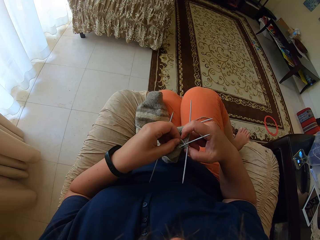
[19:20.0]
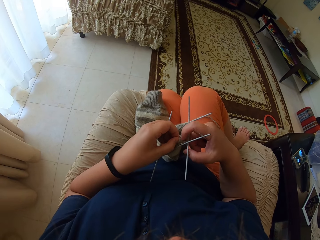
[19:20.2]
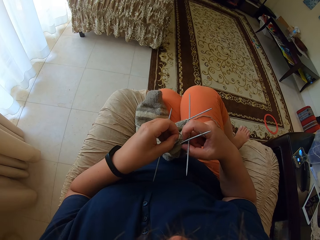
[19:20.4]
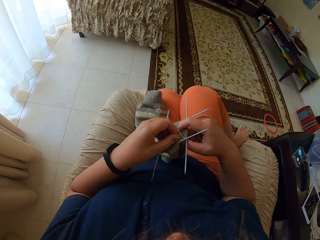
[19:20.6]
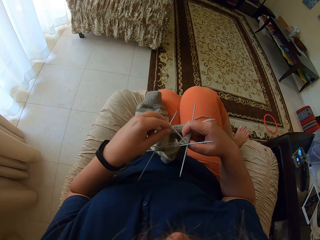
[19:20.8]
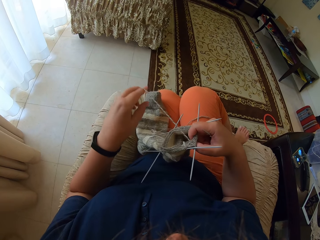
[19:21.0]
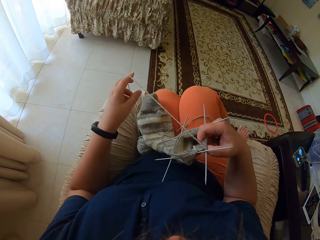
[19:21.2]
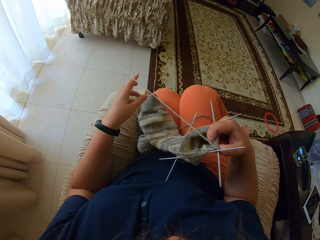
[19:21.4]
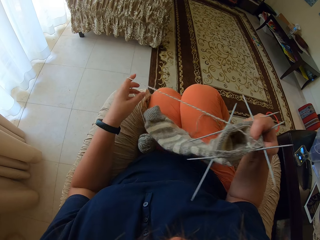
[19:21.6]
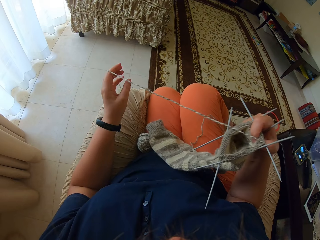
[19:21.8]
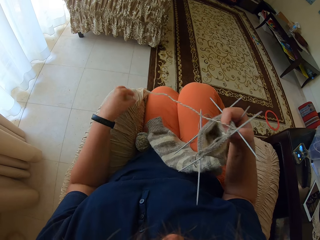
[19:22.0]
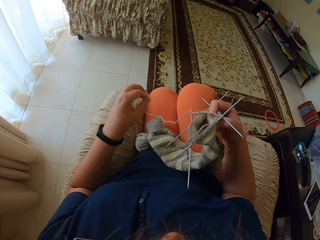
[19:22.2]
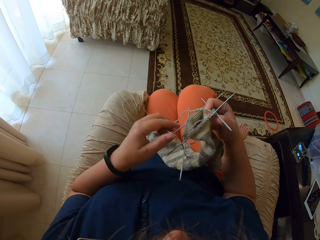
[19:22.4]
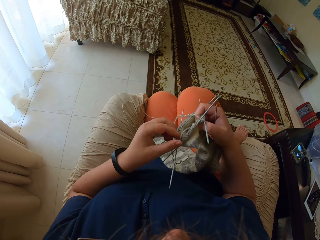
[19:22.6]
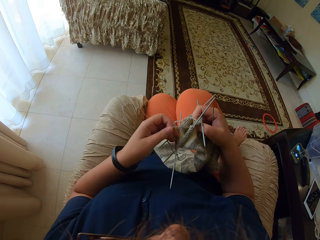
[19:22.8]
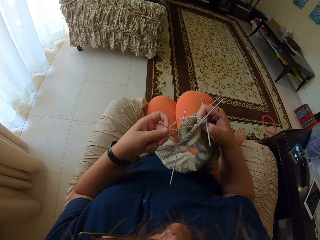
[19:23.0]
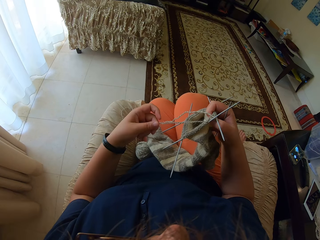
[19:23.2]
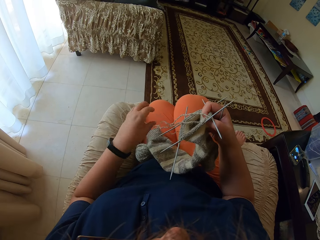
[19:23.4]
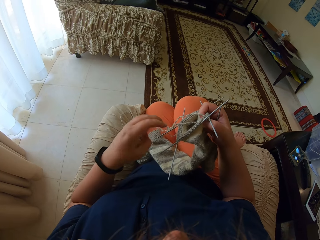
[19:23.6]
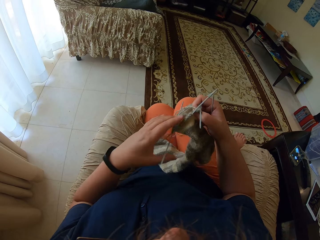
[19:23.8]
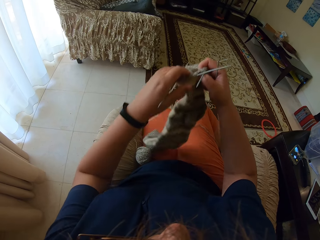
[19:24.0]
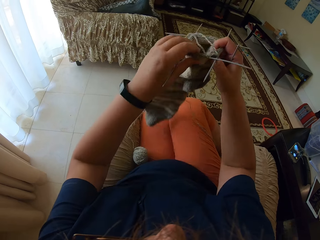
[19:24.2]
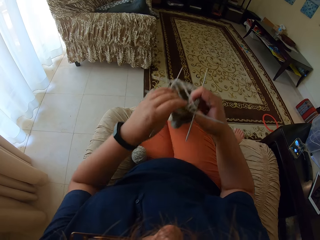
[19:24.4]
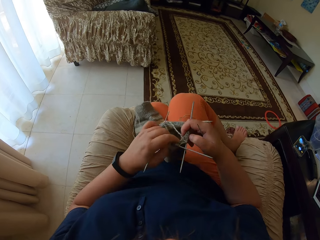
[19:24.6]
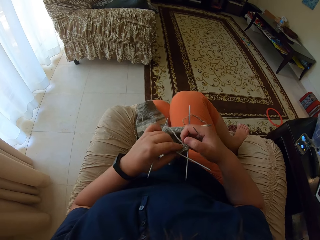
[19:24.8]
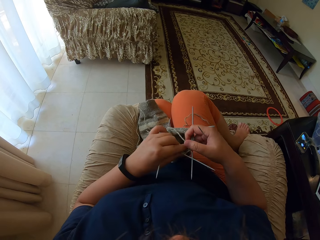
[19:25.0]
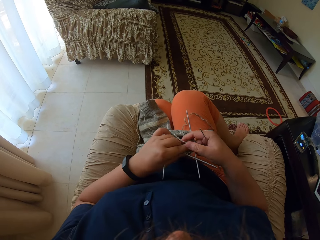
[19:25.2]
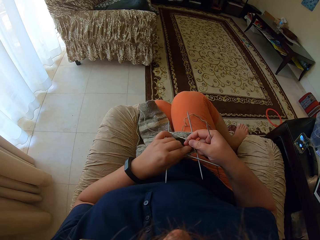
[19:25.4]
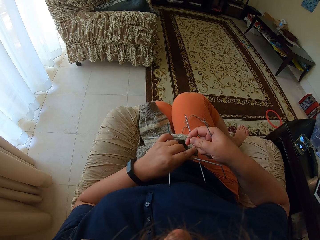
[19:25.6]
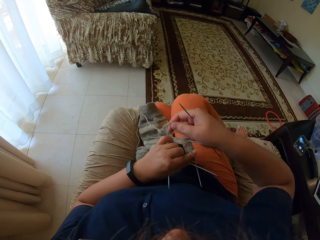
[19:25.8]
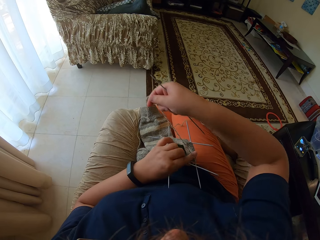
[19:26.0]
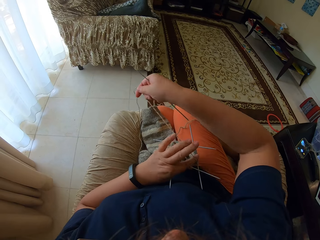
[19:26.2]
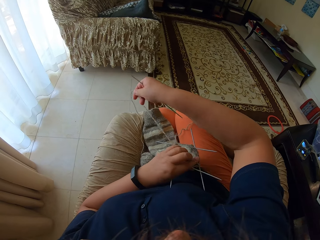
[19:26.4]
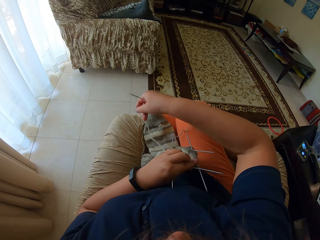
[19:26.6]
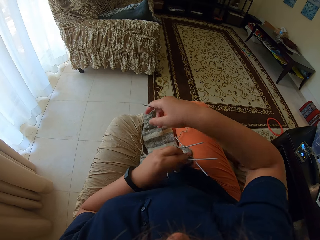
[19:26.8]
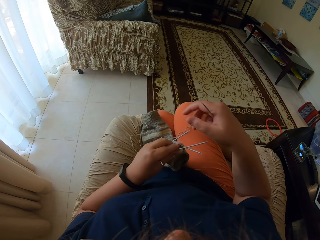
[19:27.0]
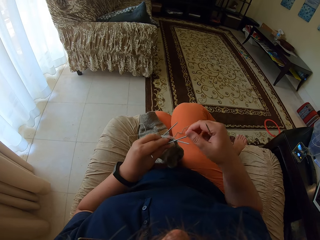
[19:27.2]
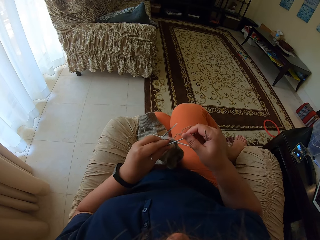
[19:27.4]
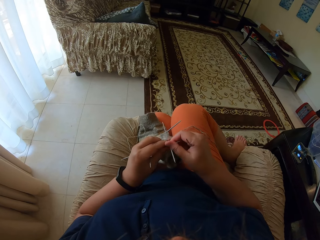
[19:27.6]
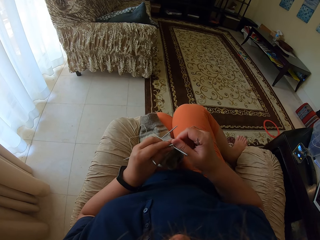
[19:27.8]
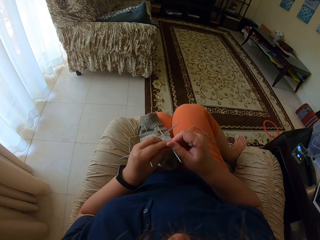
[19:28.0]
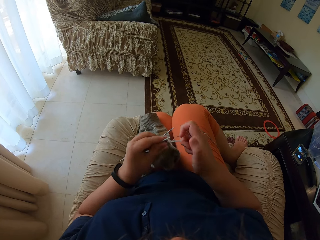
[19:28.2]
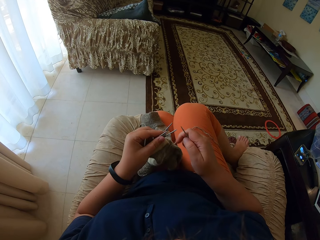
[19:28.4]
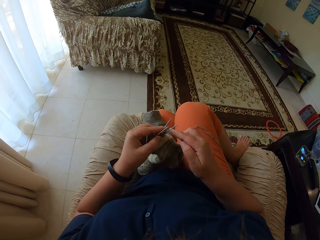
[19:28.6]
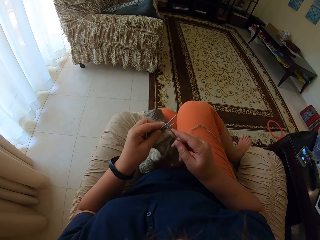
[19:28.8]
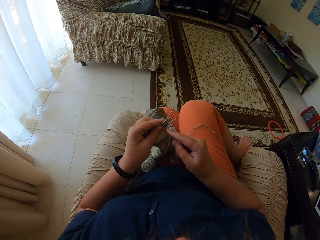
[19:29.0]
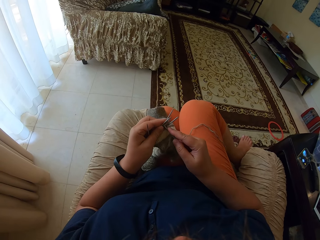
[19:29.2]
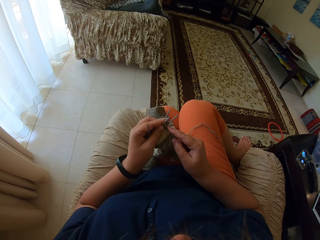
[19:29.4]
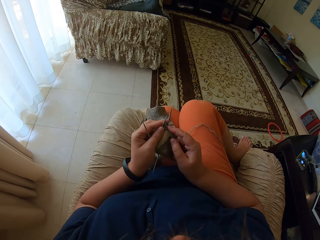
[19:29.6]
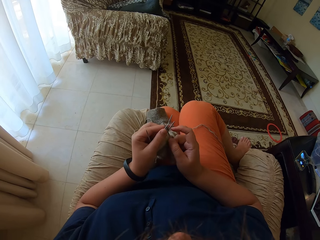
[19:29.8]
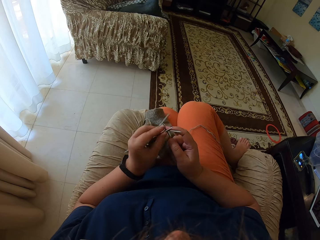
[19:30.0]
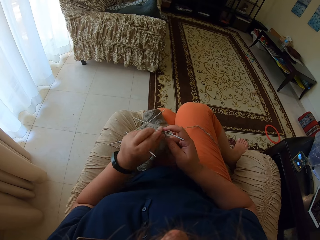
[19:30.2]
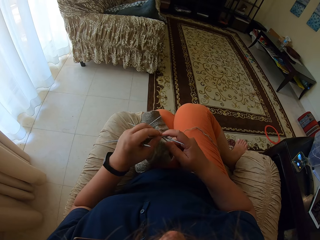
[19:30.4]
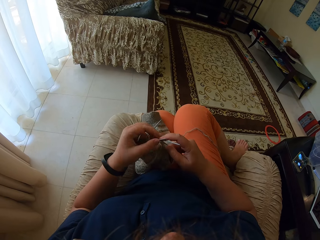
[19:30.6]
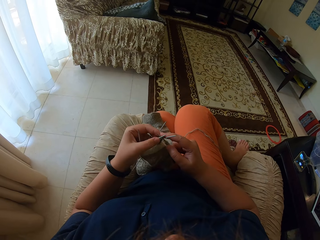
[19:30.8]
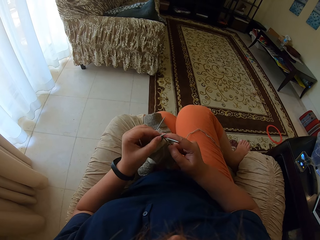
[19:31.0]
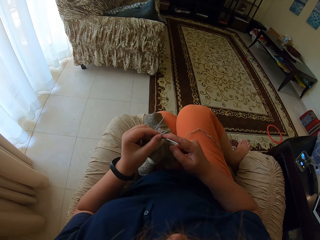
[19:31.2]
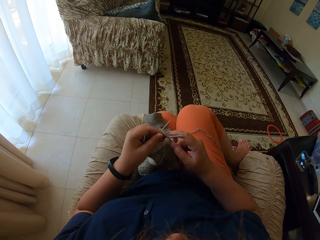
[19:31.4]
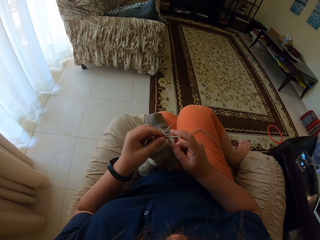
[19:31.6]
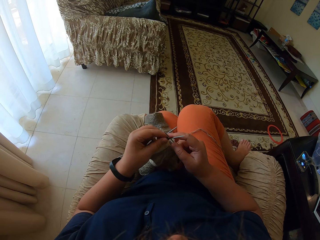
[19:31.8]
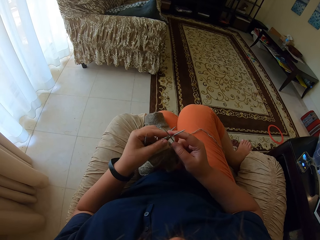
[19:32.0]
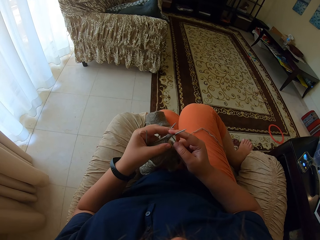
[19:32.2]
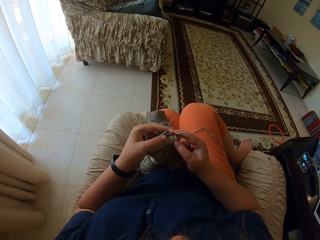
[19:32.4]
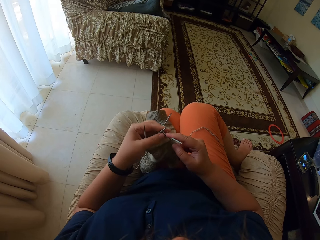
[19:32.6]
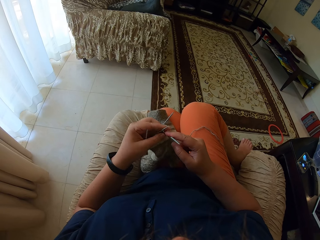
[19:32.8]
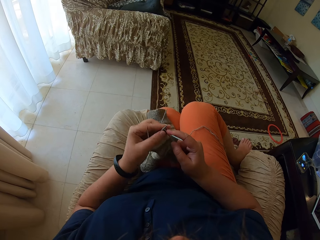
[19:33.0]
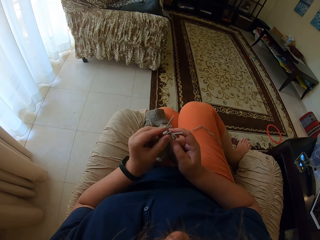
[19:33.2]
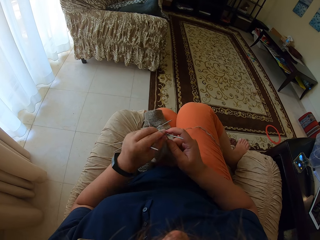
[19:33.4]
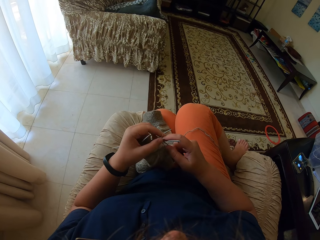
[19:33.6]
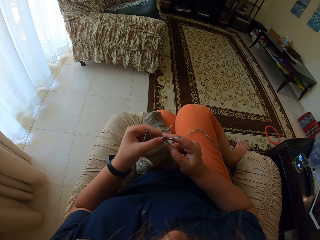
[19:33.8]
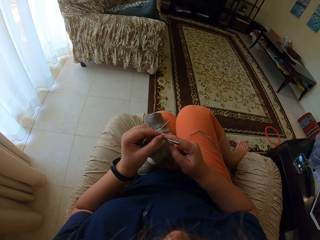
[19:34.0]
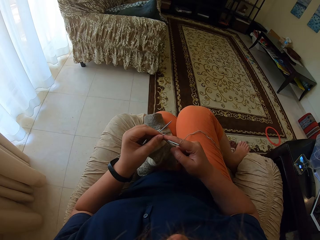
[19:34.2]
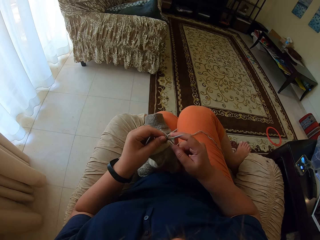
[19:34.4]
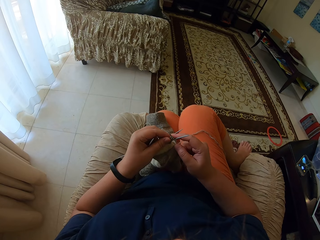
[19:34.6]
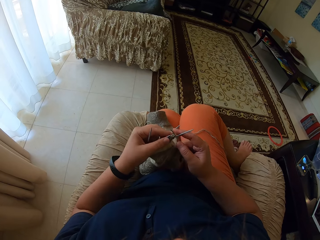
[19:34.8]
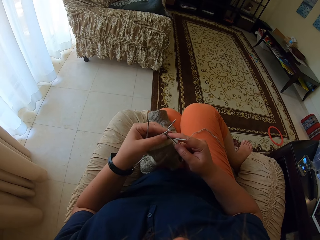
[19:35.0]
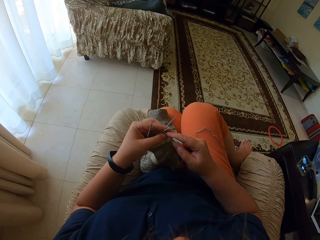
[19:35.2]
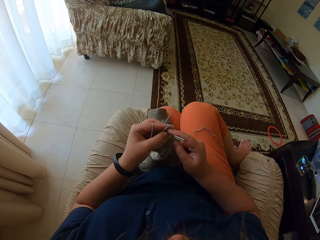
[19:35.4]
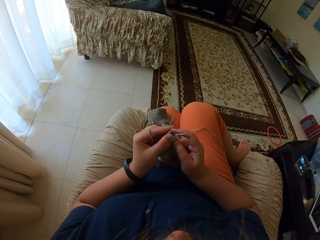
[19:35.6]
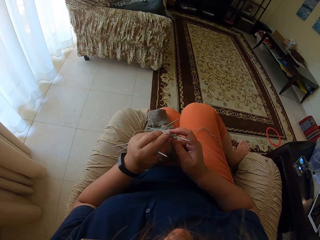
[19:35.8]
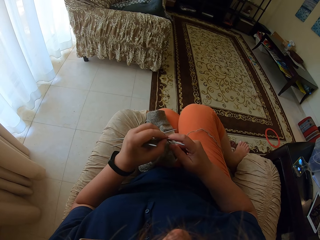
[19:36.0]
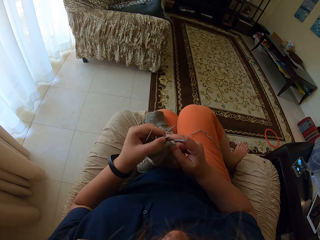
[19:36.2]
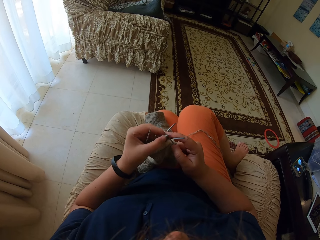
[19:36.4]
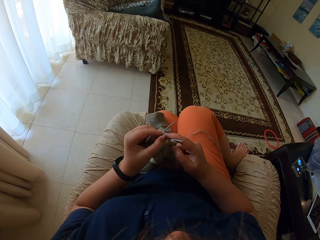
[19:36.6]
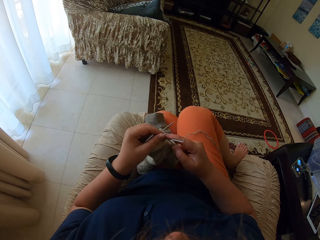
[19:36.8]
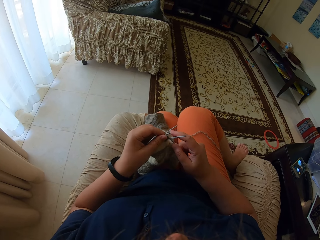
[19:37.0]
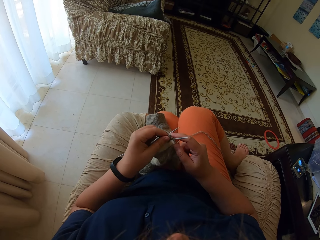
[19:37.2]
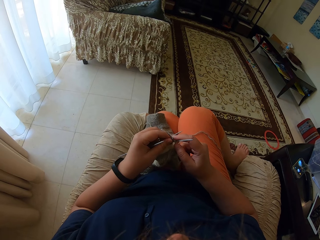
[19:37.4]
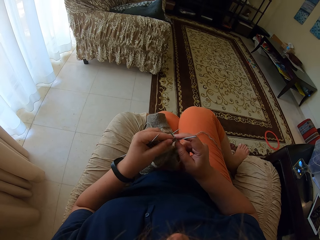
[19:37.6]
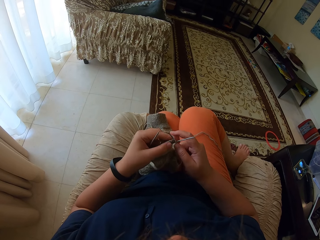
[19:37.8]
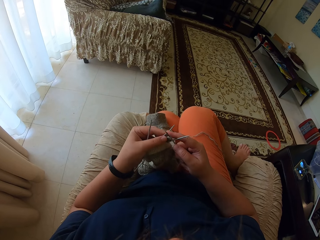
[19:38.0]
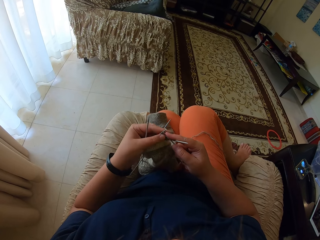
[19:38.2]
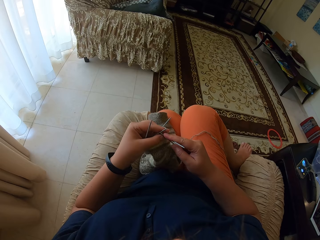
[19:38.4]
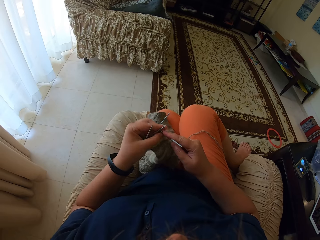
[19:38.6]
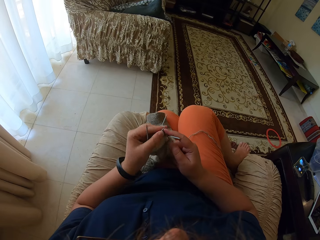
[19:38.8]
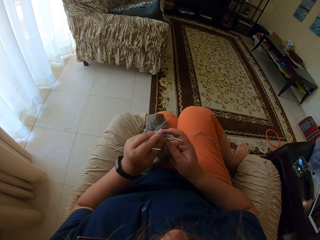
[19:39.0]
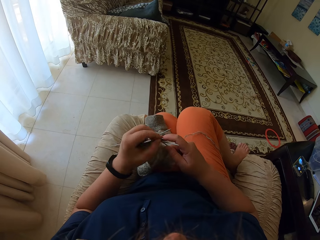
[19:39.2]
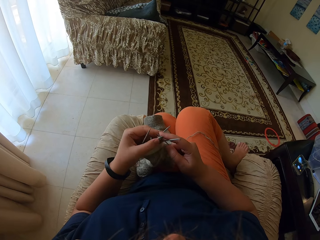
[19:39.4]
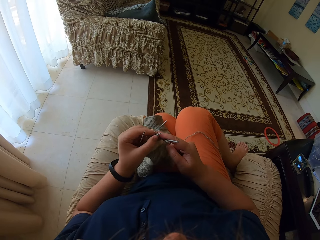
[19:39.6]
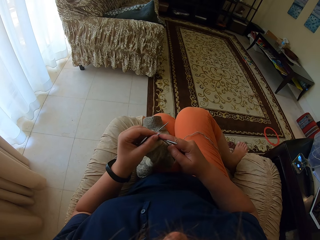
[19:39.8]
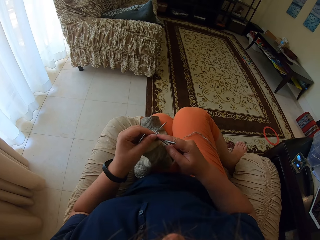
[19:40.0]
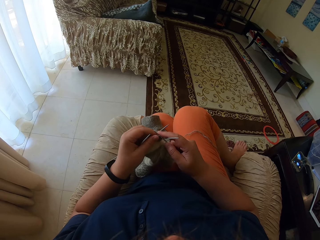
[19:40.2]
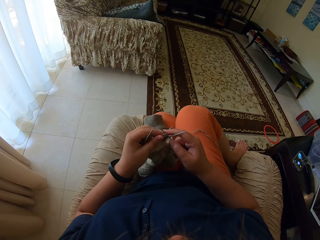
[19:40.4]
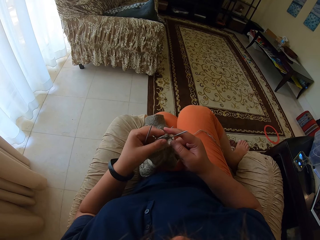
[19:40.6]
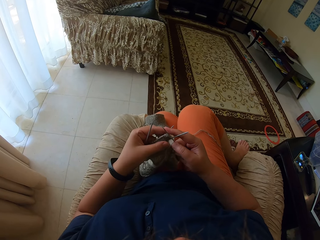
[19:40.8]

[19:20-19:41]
The camera wearer straightens the thread. They pull the thread. They knit the fabric. They sew the cloth.
